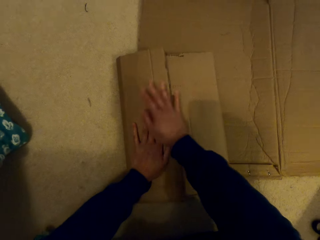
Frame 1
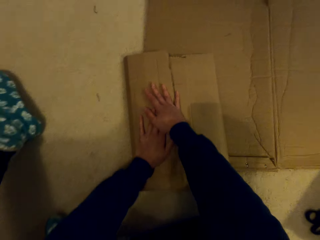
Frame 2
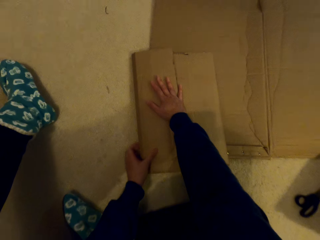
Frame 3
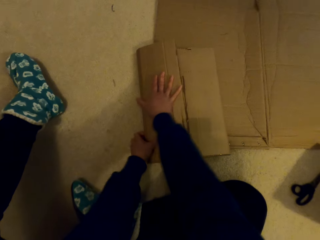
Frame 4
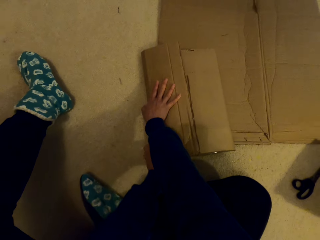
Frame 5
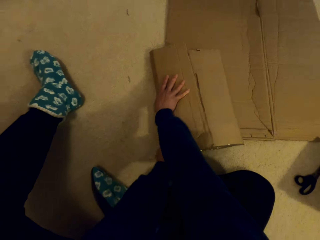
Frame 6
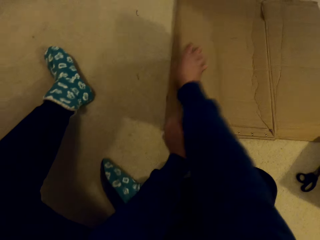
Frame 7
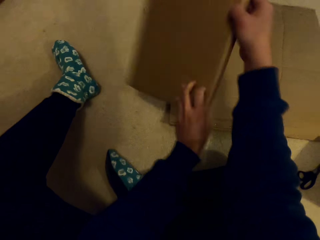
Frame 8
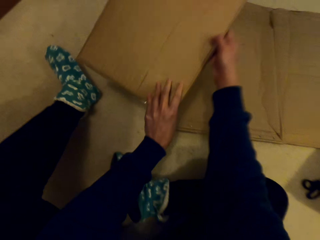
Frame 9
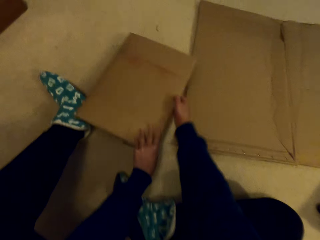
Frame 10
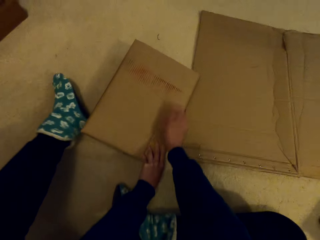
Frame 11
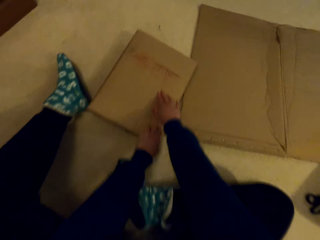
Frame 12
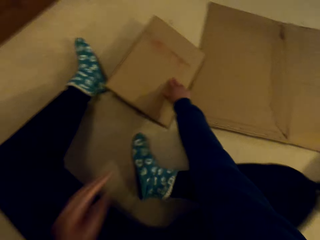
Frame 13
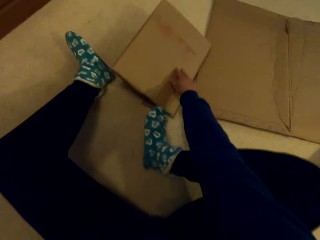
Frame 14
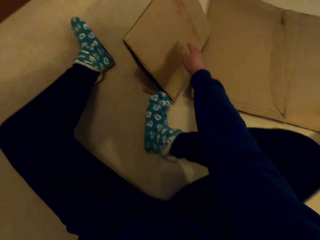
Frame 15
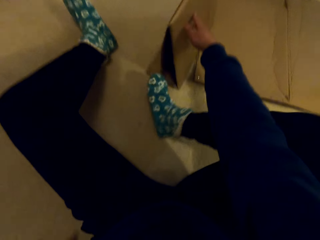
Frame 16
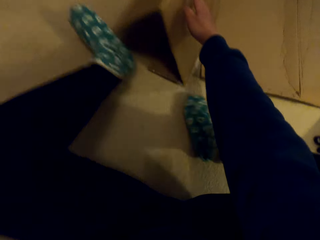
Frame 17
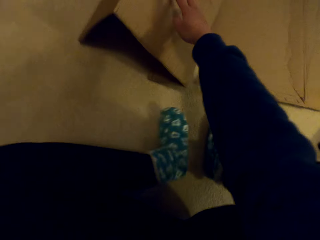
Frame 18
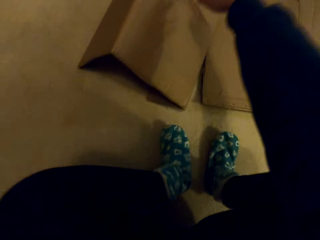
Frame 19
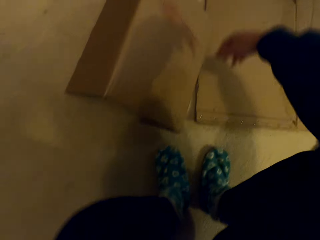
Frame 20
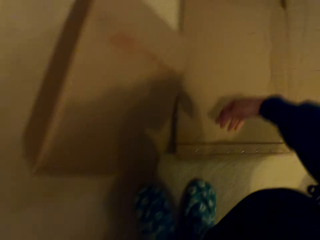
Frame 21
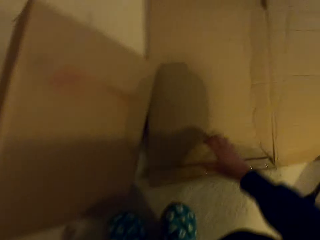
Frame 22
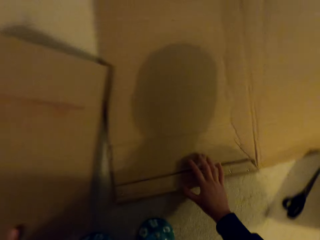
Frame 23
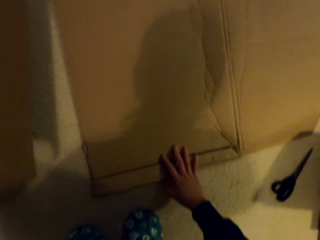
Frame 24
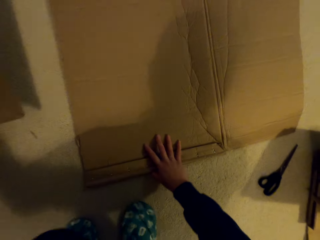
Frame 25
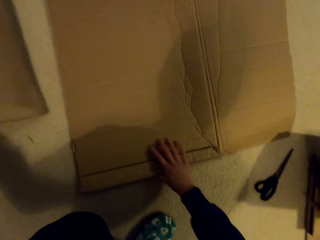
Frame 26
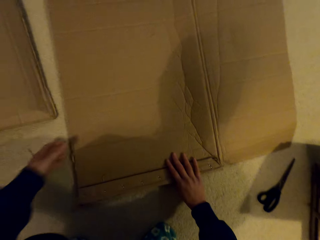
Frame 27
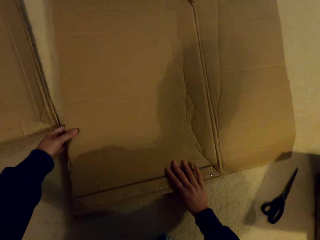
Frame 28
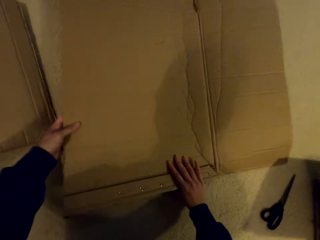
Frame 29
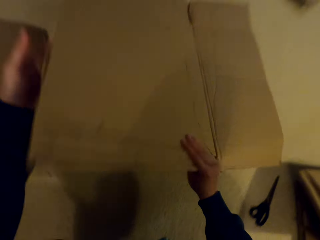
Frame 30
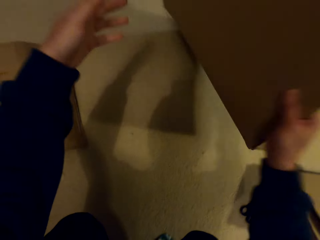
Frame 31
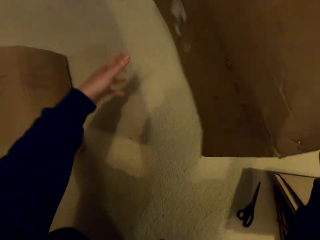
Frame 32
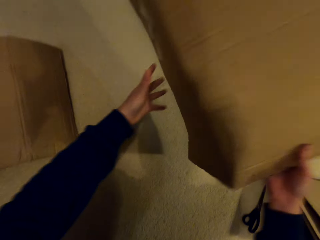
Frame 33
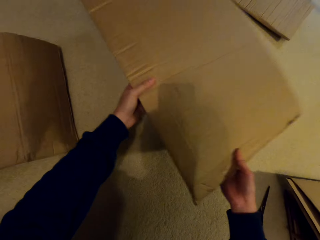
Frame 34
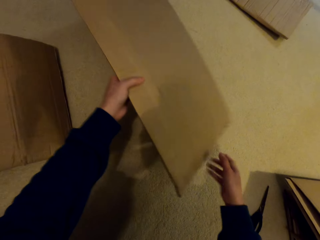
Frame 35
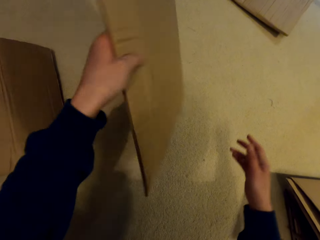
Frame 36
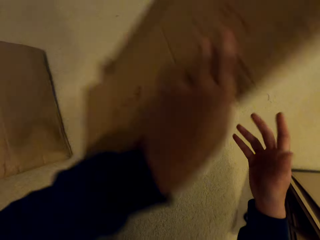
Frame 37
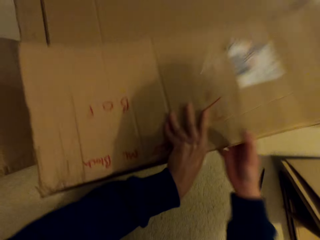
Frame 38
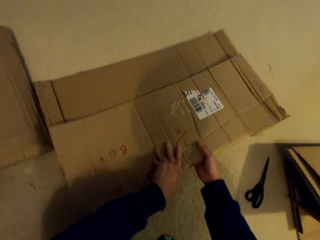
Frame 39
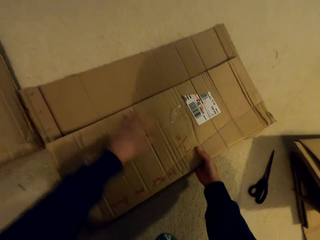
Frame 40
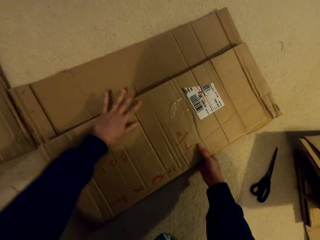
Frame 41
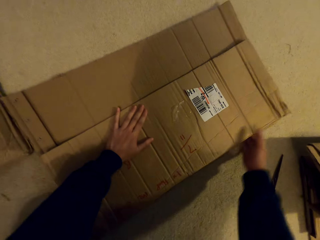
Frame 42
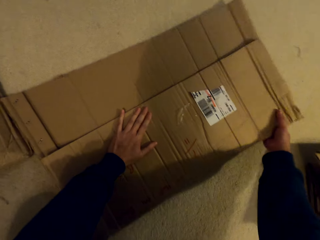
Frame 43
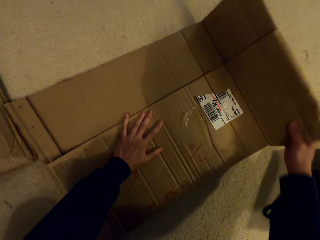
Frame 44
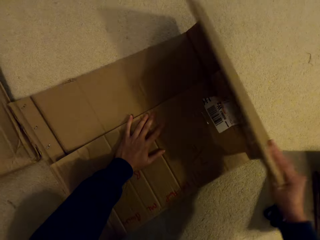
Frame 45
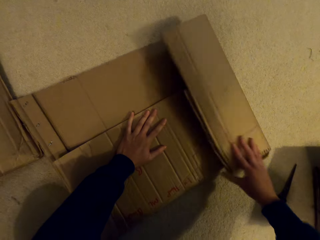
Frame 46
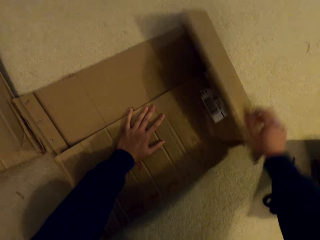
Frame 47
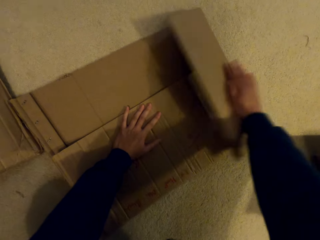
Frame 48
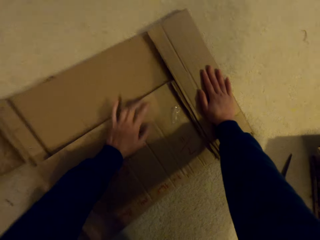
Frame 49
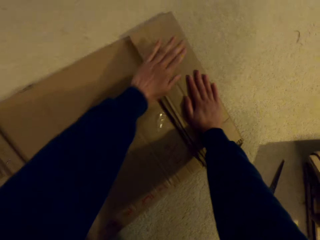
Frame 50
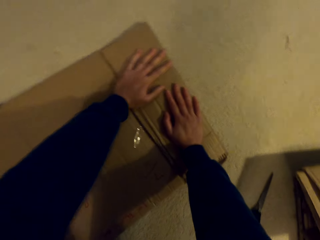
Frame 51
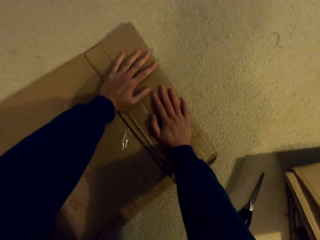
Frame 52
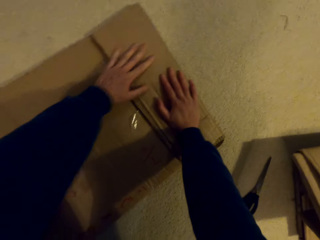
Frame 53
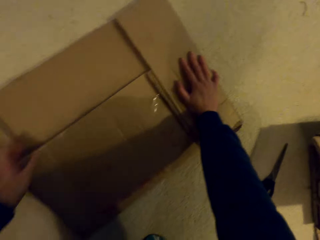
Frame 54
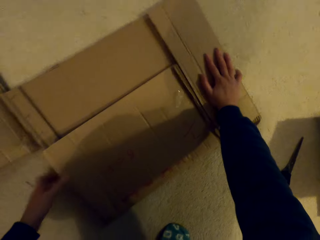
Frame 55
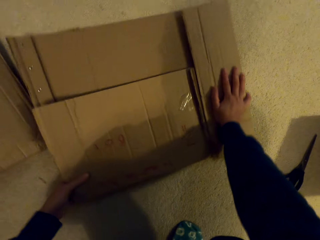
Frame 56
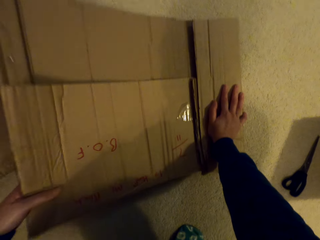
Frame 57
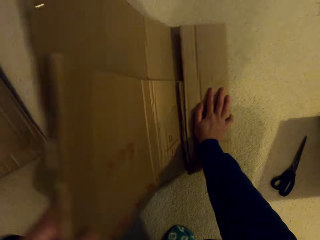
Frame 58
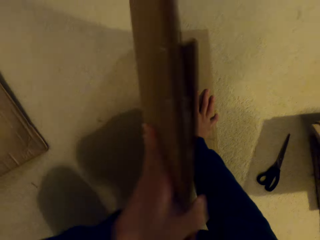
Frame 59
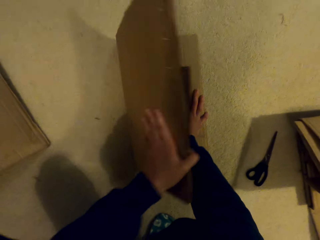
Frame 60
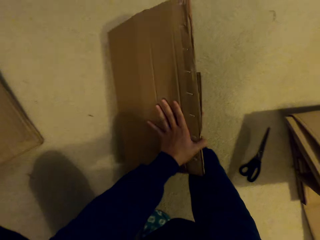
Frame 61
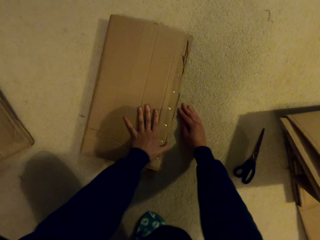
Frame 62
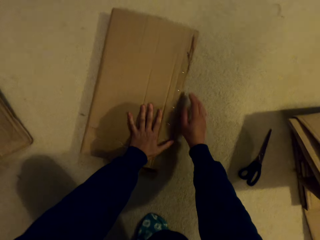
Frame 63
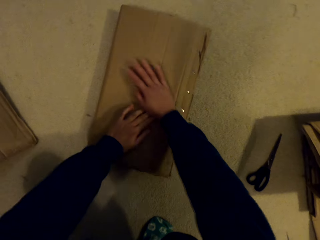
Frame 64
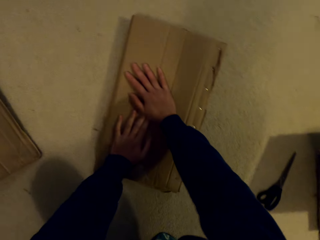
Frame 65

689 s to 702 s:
The camera wearer moves the box aside with a hand. They fold the box with hands. They place the box on the floor. They fold the box with hands.

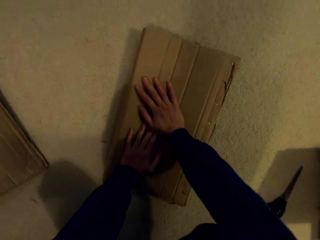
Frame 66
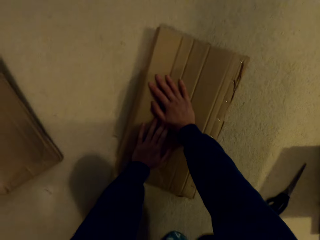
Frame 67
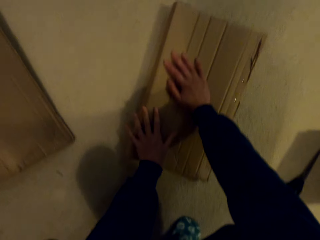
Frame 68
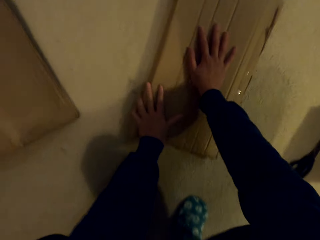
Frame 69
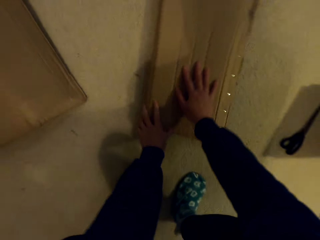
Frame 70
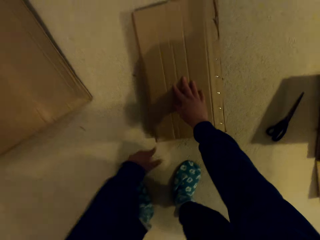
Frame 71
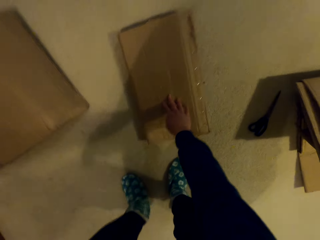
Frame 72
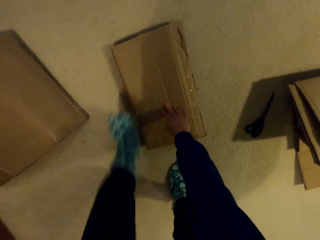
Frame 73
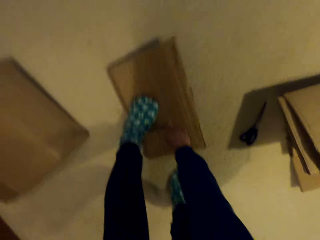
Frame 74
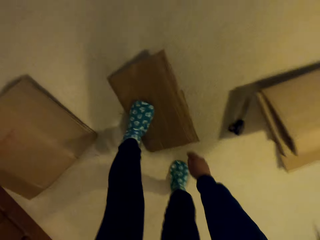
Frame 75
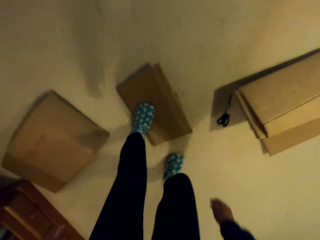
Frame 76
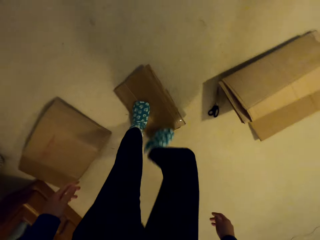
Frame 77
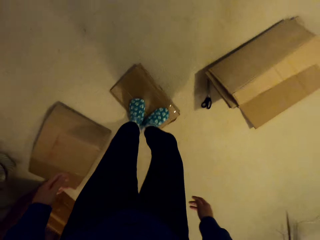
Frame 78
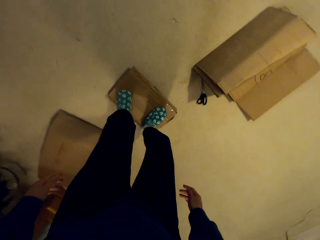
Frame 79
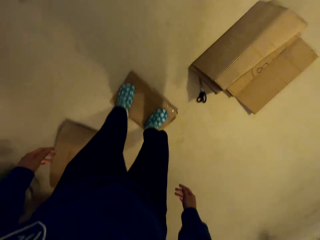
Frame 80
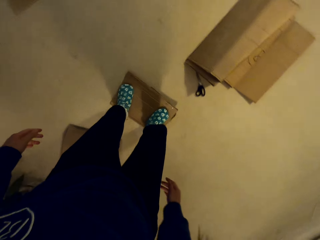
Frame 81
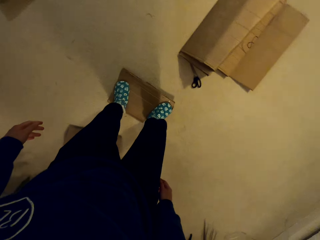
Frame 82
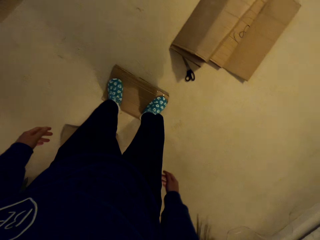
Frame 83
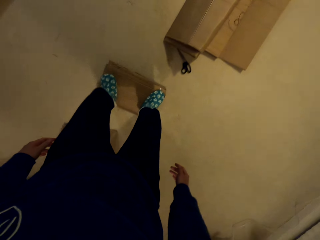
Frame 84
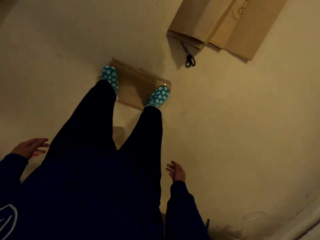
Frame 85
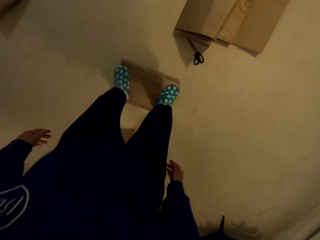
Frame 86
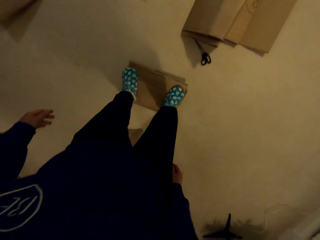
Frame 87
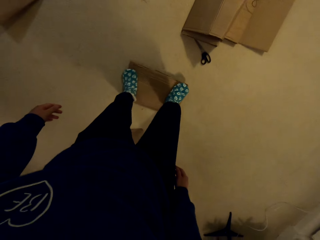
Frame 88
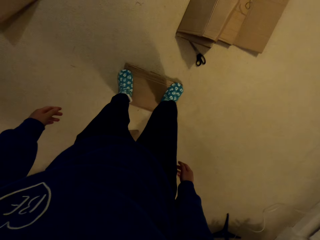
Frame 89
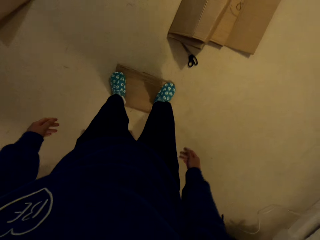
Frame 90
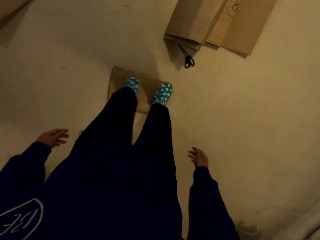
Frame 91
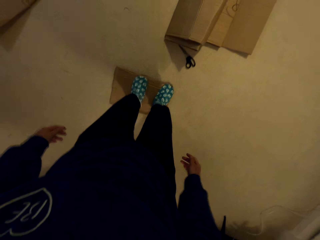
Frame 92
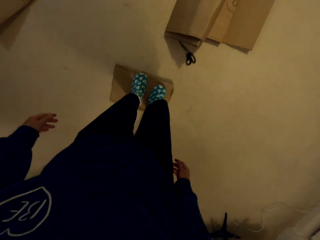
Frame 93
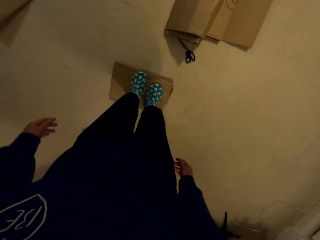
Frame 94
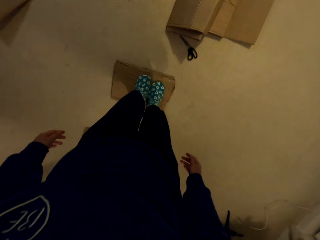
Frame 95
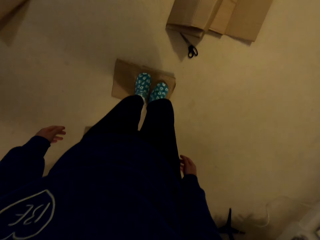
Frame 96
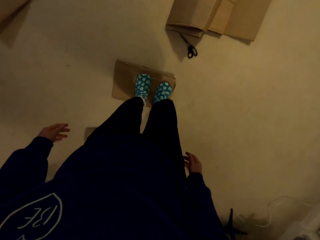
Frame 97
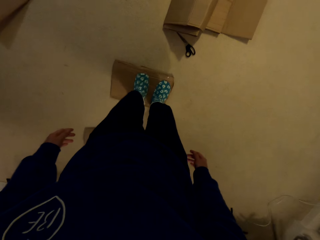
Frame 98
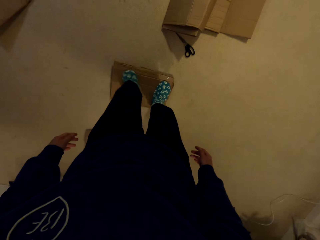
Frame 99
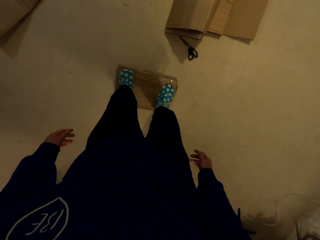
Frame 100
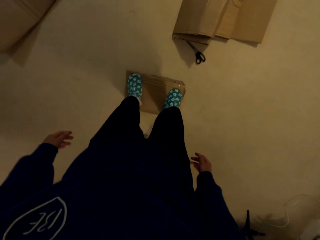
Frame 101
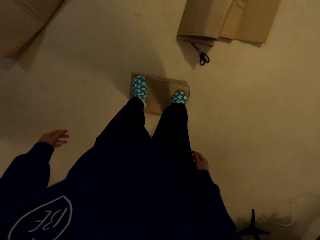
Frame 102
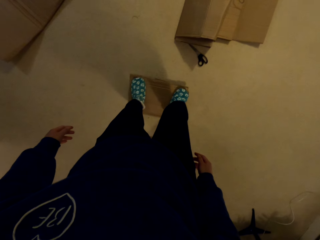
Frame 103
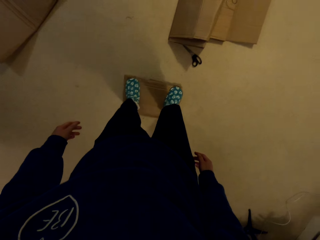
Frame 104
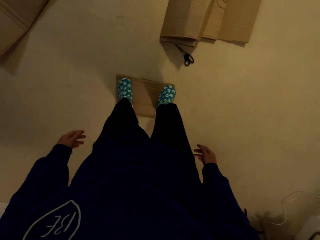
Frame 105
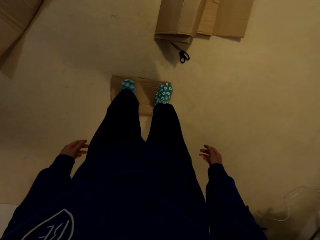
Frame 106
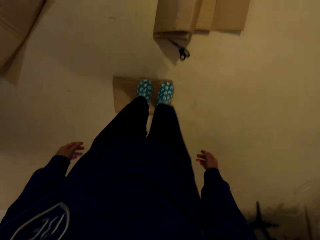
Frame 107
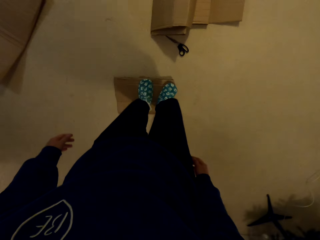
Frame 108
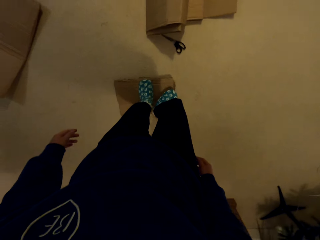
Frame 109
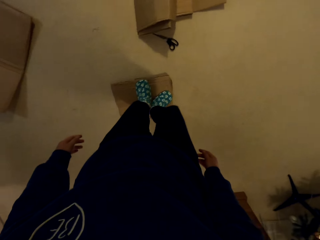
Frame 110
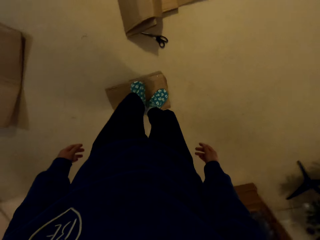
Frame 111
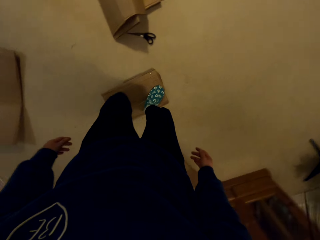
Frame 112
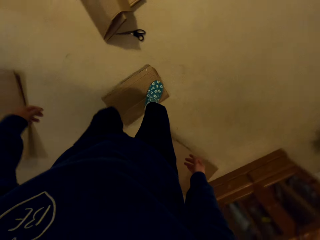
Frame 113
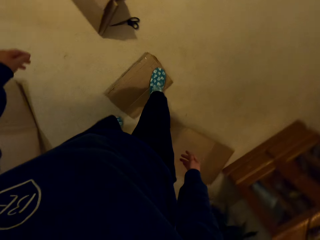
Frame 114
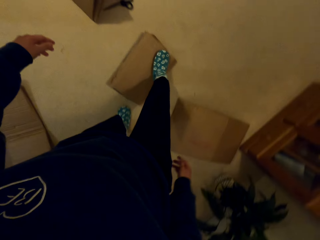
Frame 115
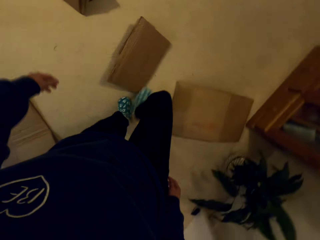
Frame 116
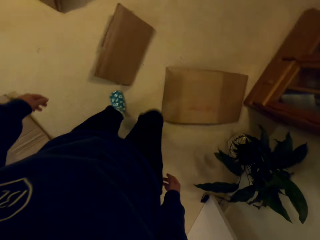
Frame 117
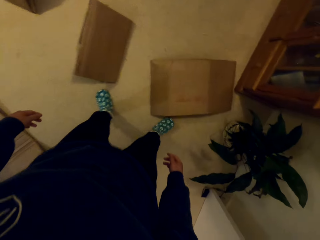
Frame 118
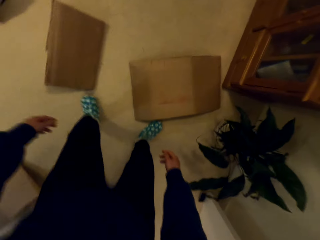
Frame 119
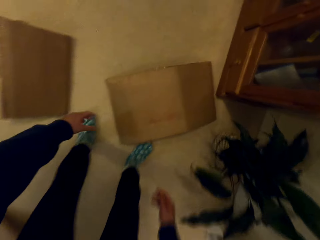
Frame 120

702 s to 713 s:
The camera wearer steps on the box.
